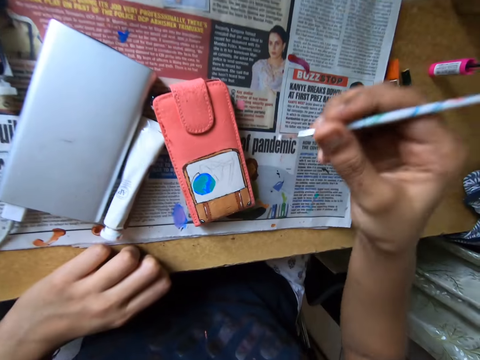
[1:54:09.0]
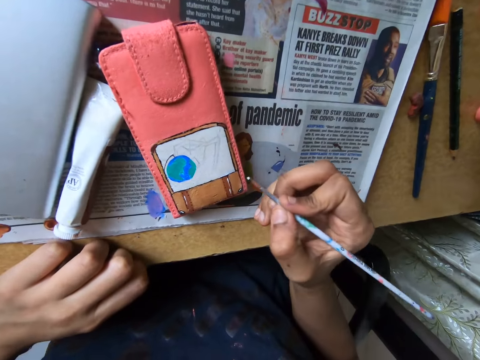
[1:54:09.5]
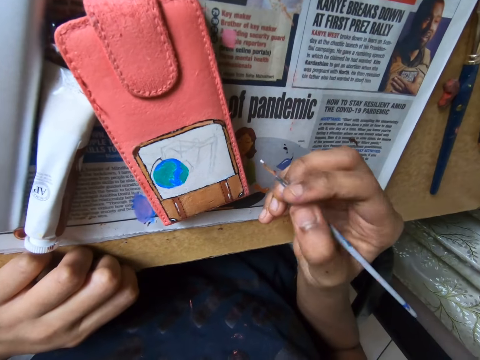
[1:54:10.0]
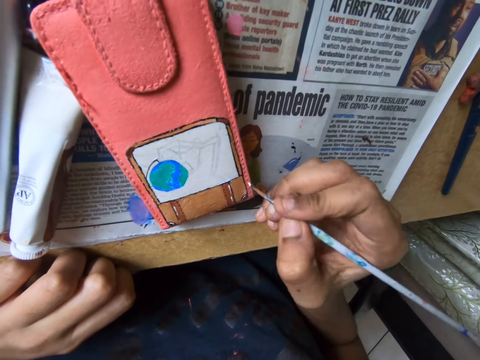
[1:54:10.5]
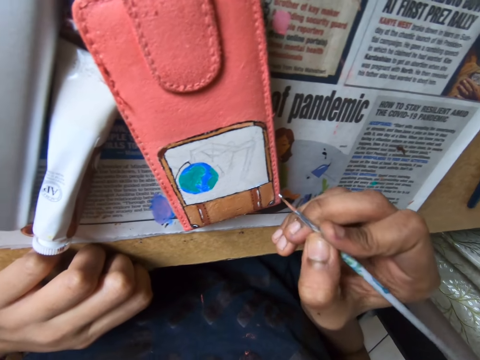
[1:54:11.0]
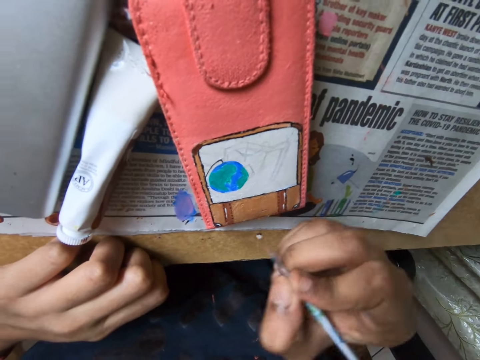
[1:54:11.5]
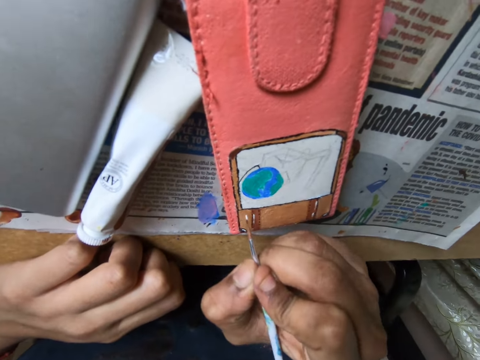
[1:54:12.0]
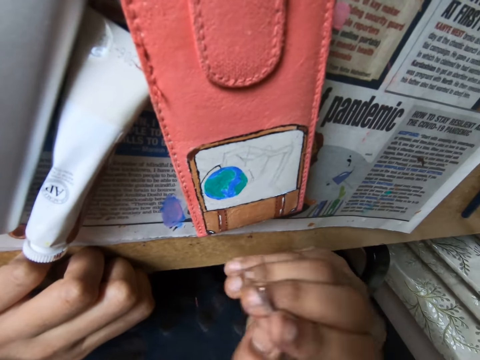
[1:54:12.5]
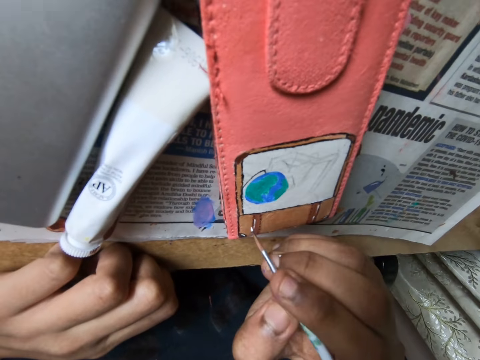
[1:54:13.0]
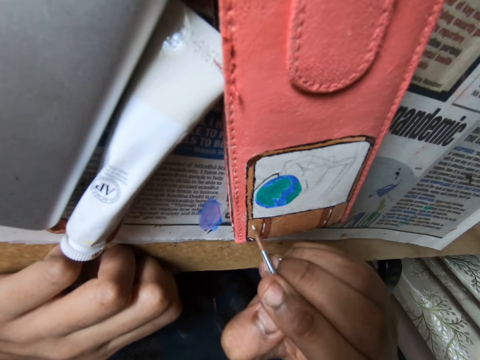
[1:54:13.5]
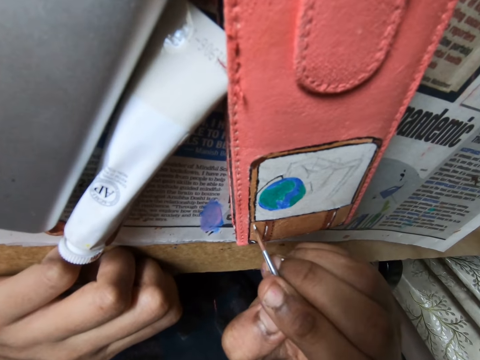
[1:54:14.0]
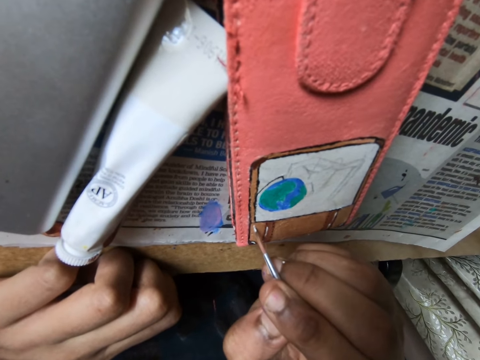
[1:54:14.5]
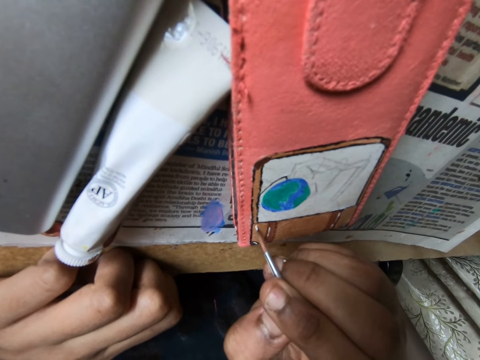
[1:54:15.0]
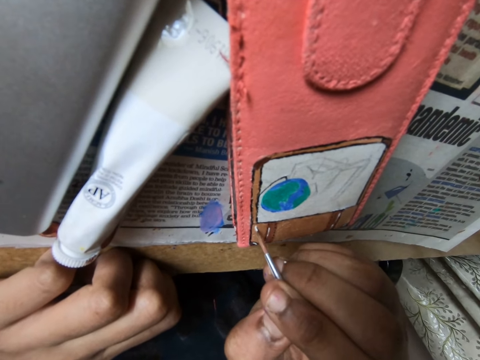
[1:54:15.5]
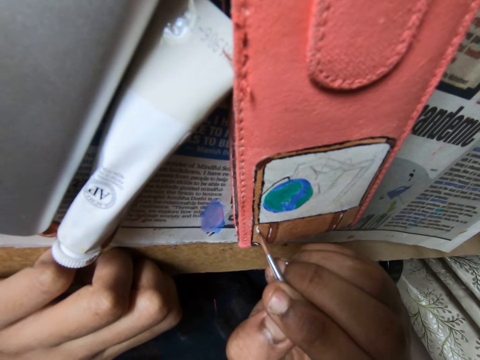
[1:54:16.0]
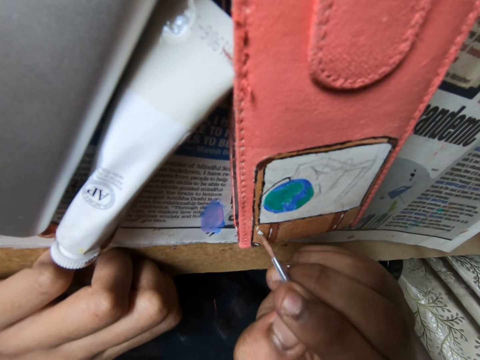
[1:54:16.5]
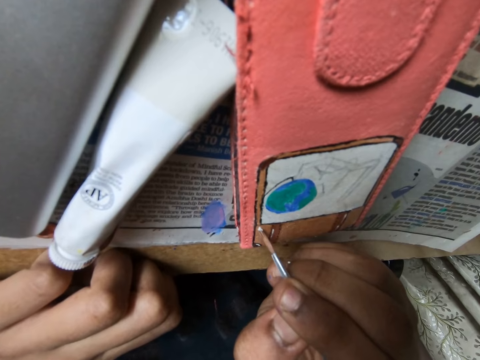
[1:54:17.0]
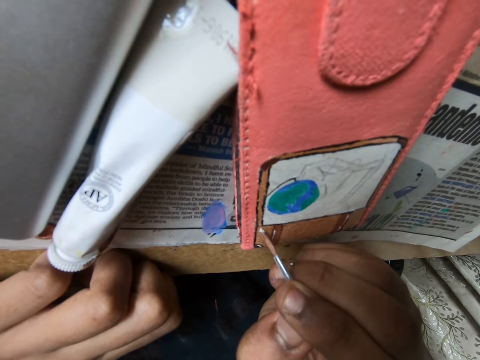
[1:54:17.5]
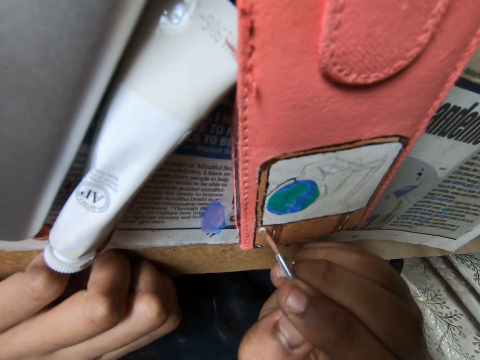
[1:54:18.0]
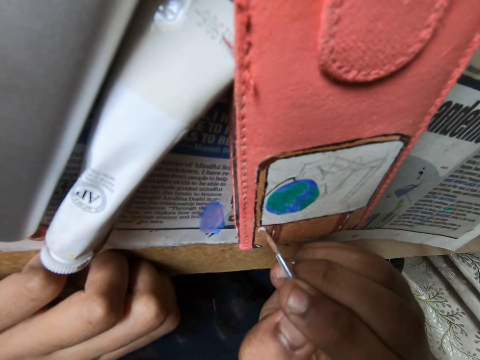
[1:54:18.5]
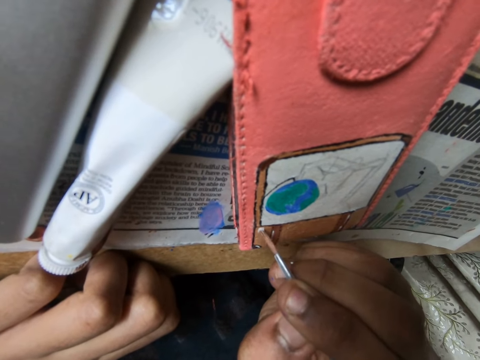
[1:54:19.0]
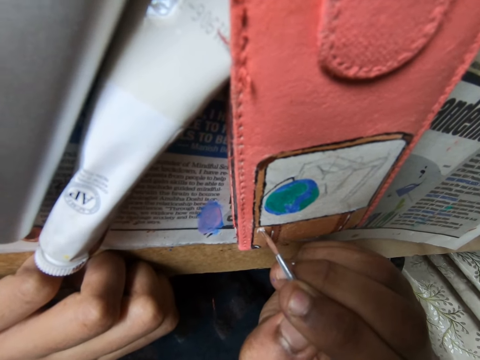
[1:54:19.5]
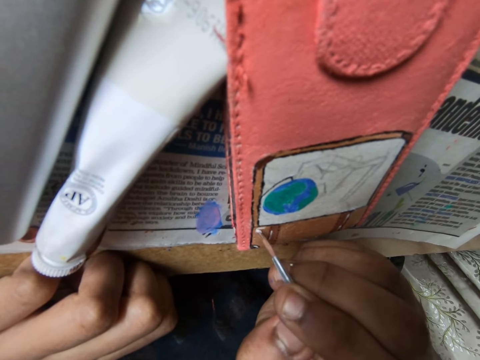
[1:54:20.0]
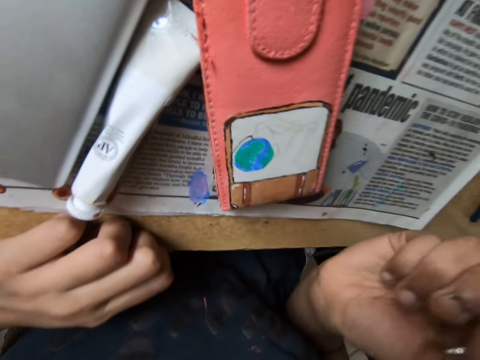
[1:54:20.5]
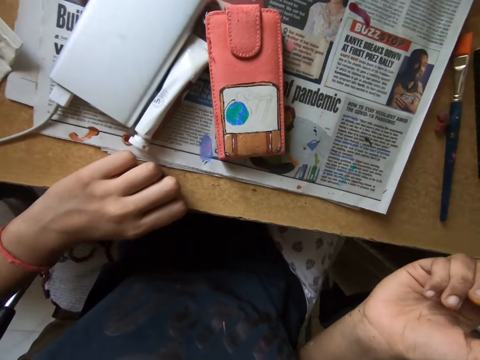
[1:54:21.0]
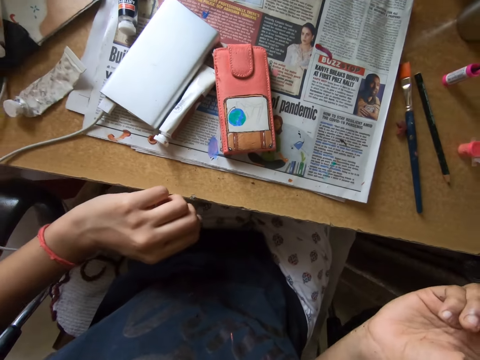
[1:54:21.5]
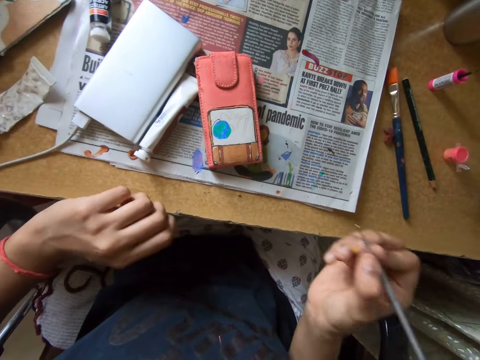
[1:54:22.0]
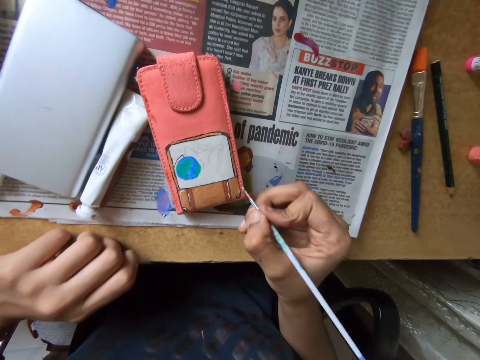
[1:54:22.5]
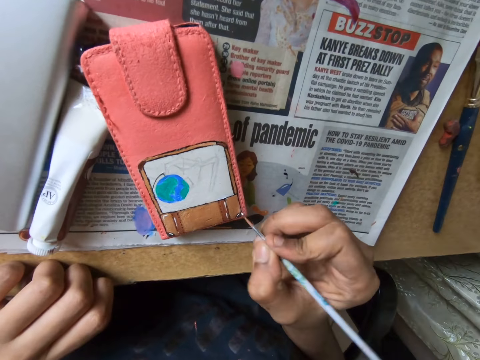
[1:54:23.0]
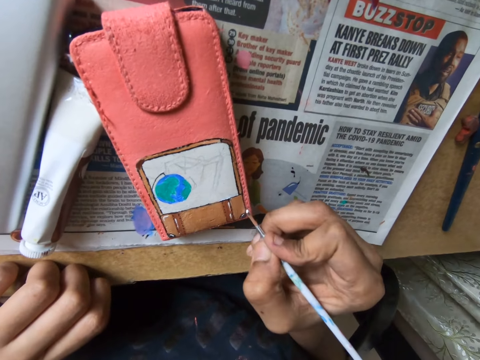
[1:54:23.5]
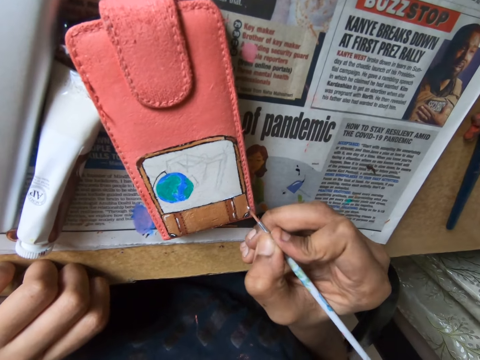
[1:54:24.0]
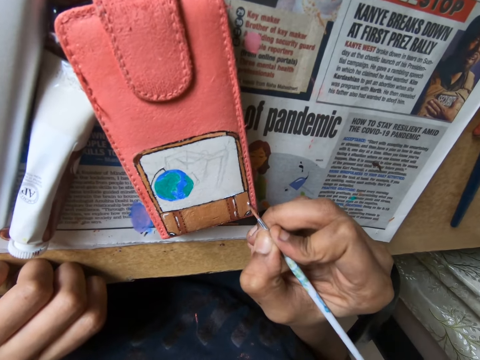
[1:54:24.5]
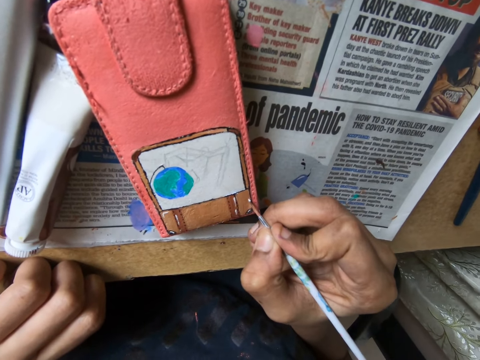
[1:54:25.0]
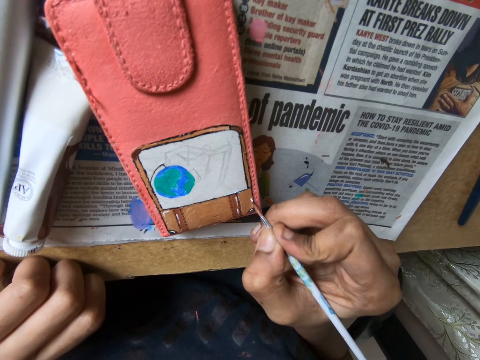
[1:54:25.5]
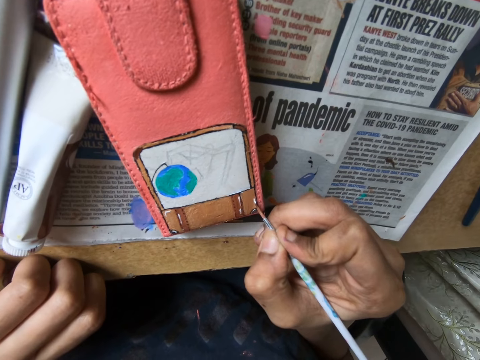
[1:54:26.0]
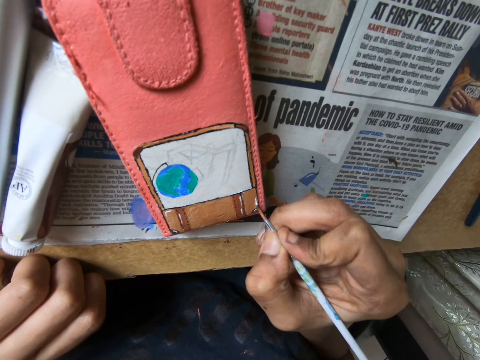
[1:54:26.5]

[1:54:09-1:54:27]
The camera wearer paints on the phone case on the table with the paint brush in her right hand. She paints on the phone case on the table with the paint brush in her right hand again.

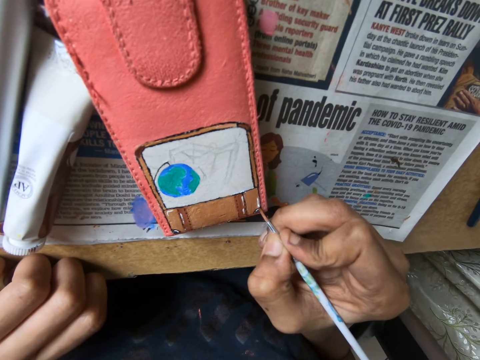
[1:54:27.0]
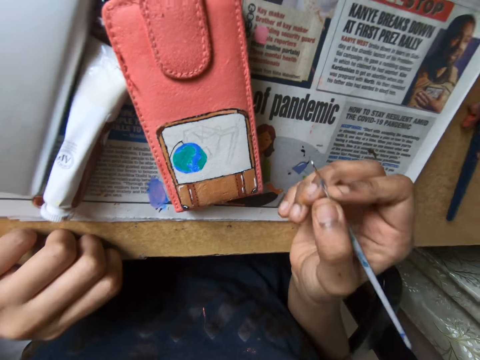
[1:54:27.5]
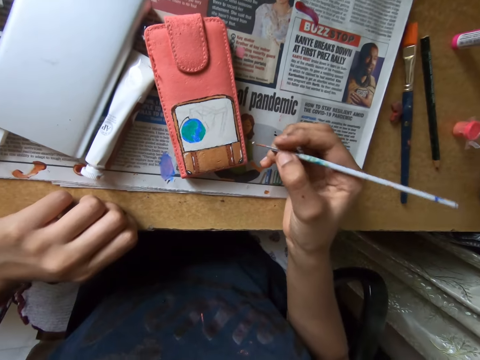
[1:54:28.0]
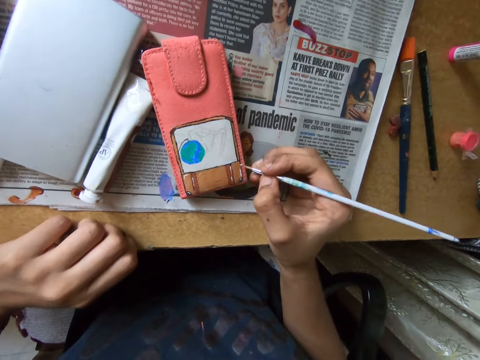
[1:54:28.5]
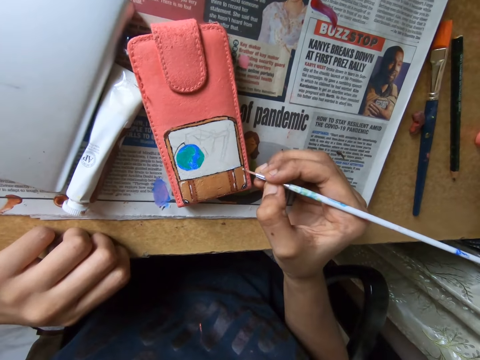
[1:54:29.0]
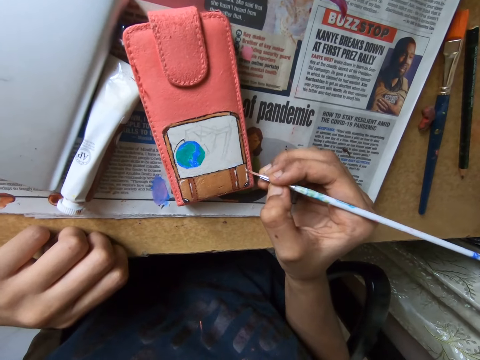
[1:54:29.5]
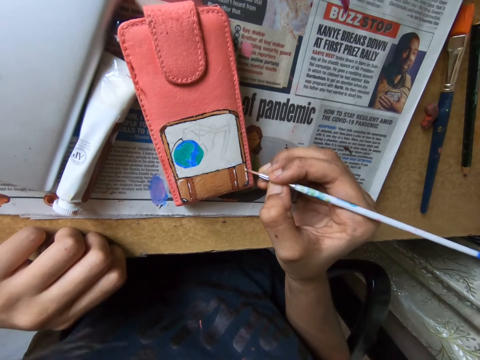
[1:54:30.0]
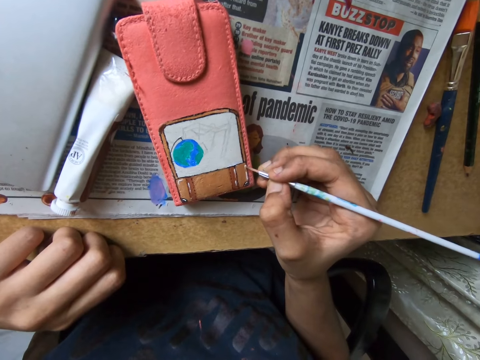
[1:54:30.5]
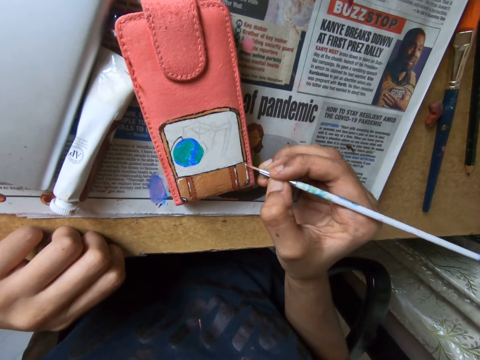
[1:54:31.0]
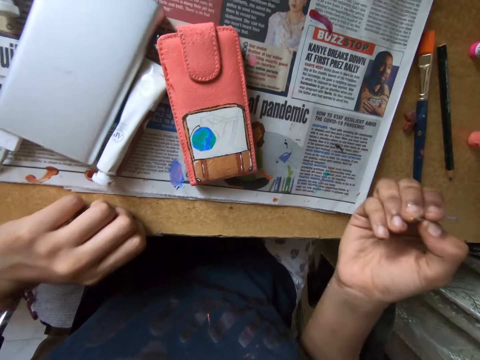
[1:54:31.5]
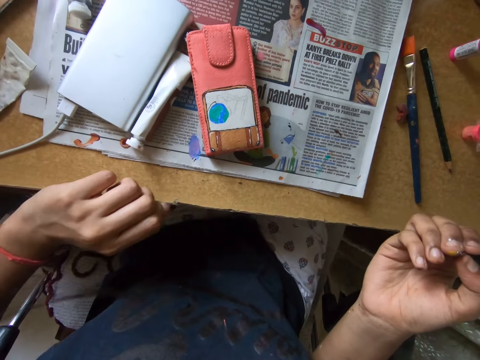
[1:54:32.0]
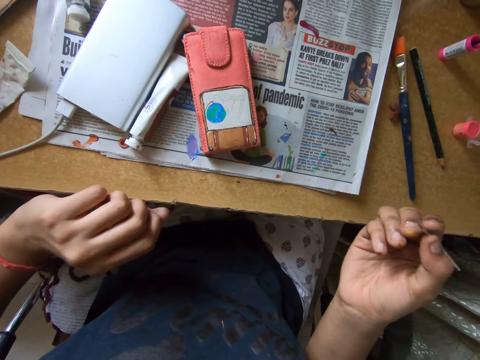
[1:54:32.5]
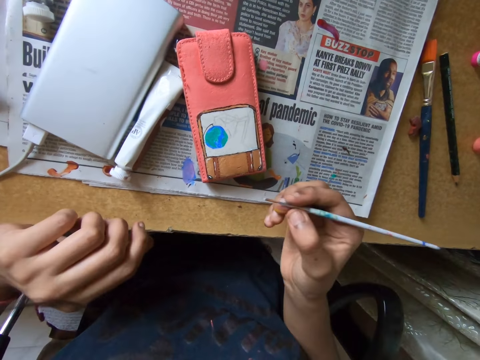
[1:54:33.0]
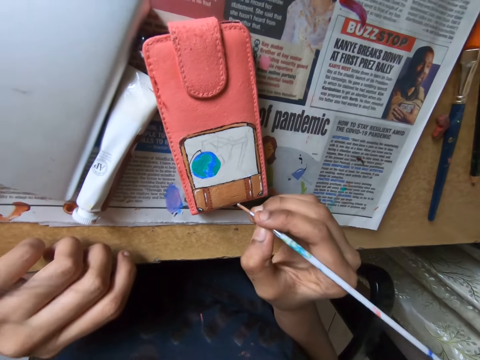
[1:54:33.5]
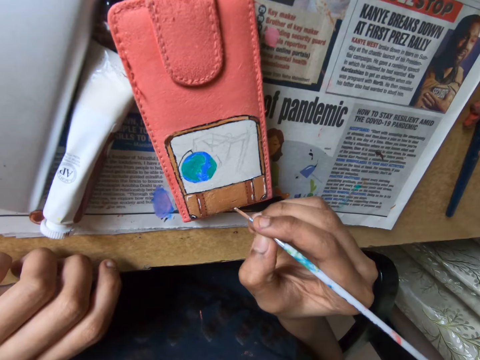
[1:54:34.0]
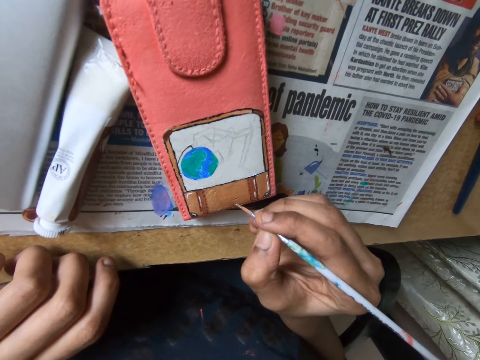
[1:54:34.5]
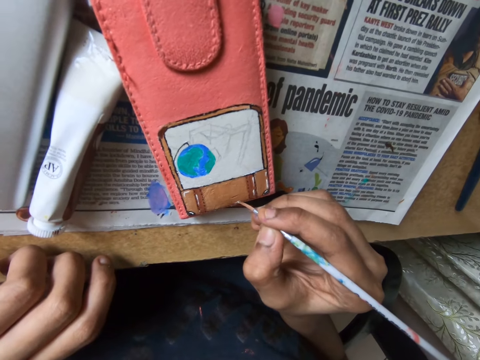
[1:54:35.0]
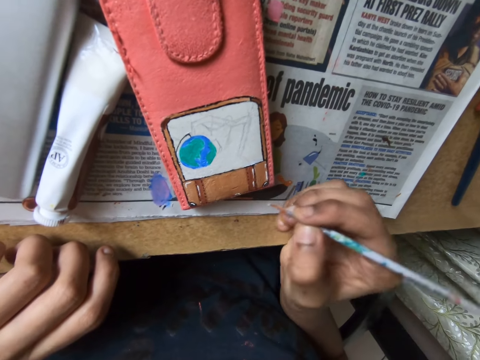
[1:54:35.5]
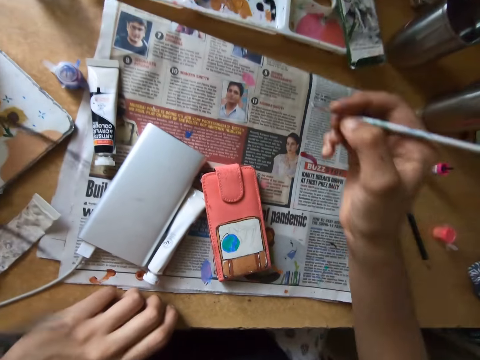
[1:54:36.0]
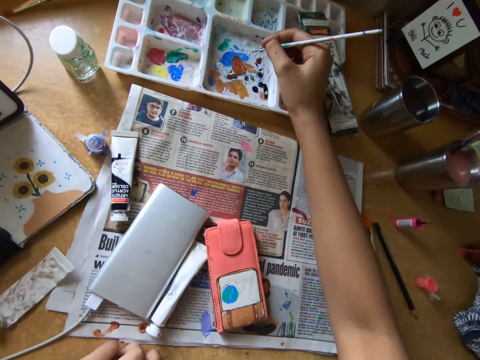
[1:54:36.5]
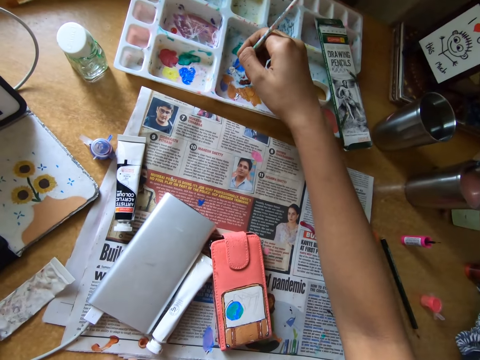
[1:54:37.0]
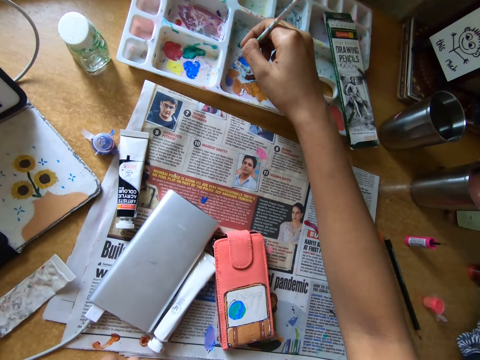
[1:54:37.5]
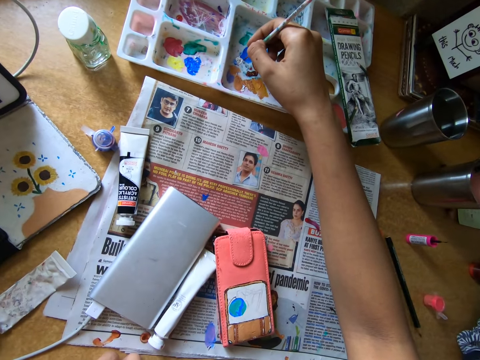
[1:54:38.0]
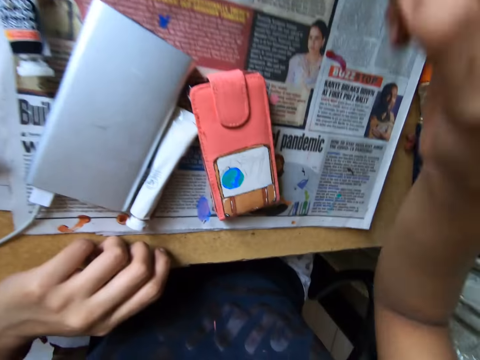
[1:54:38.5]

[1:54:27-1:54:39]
The camera wearer paints on the phone case on the table with the paint brush in her right hand. She dabs the paint brush on the paint tray on the table with her right hand.
